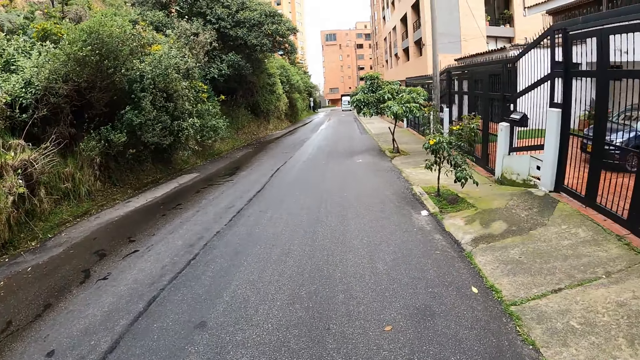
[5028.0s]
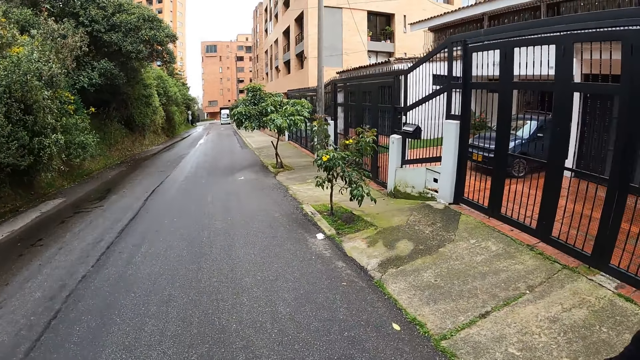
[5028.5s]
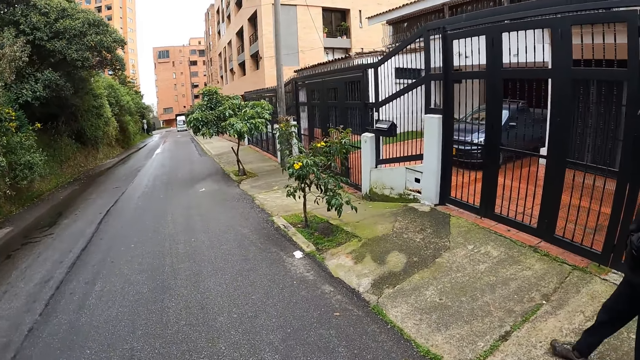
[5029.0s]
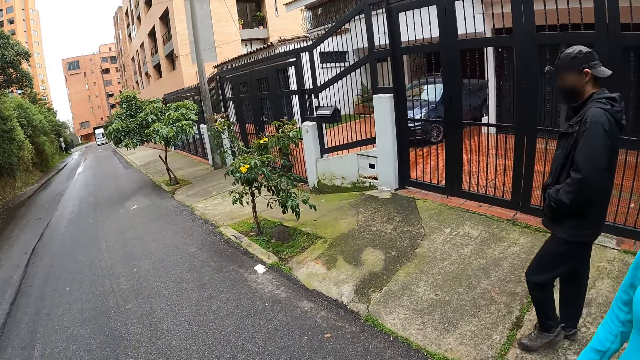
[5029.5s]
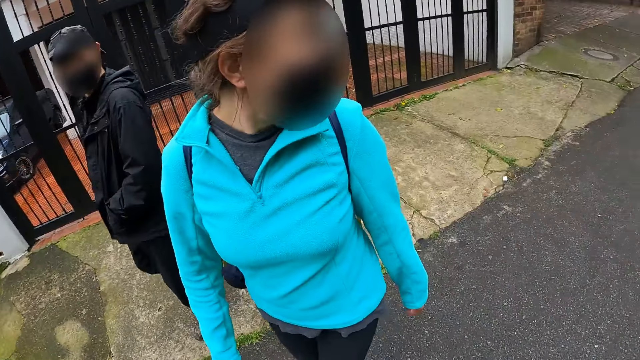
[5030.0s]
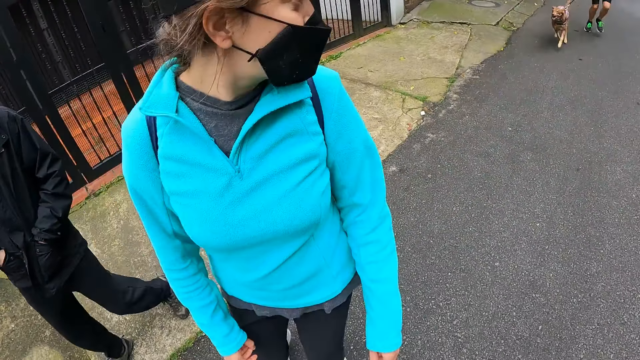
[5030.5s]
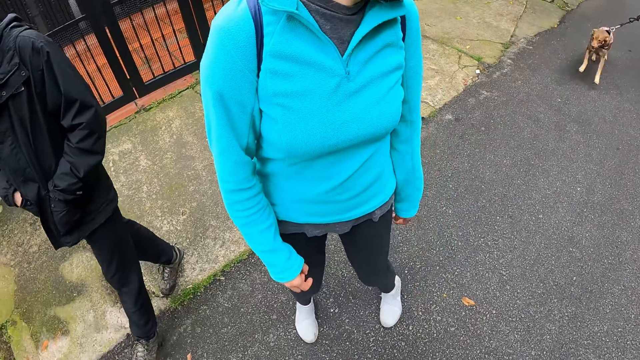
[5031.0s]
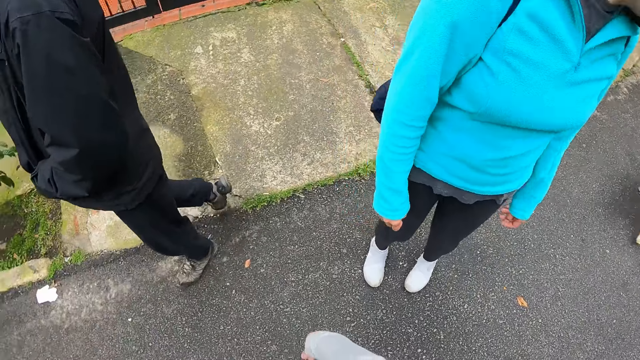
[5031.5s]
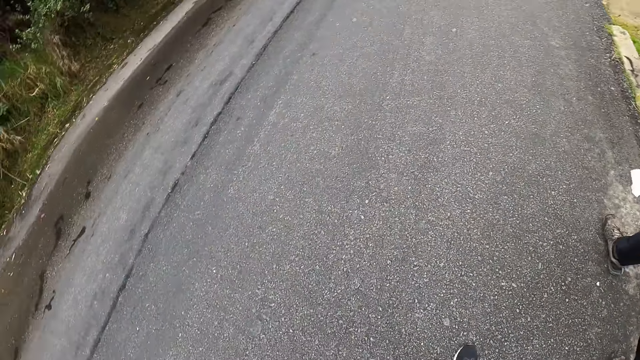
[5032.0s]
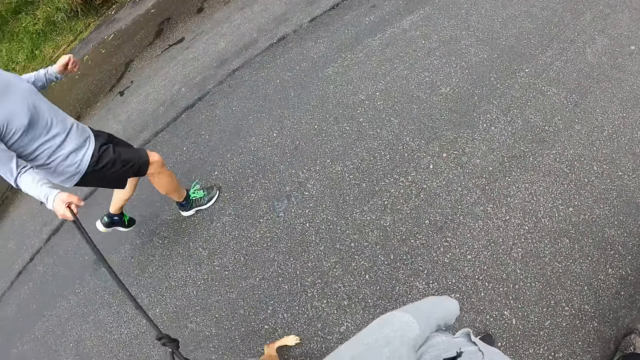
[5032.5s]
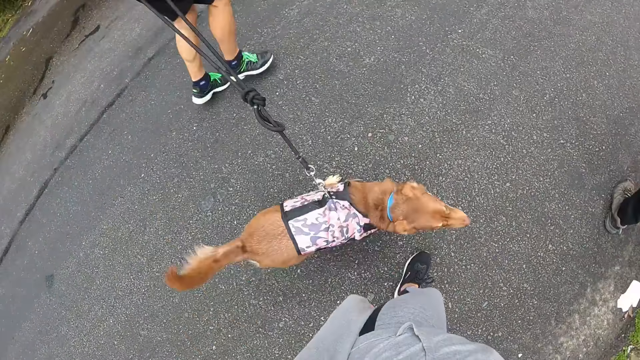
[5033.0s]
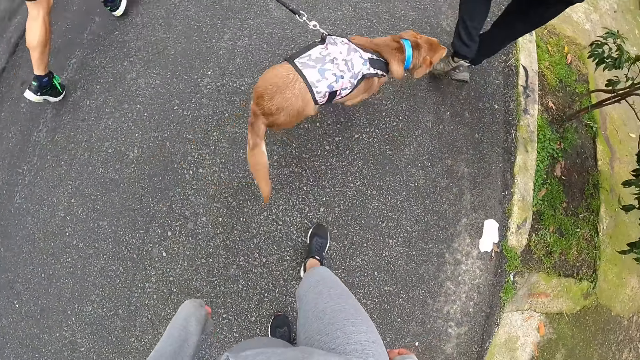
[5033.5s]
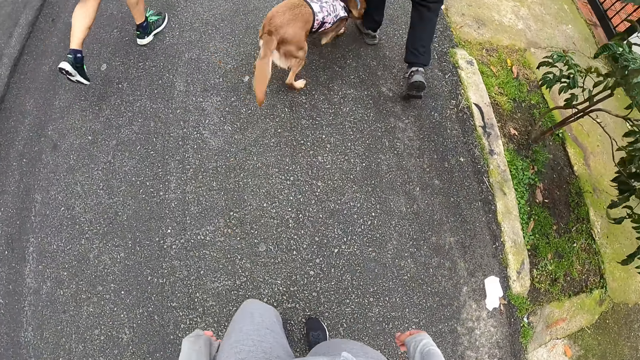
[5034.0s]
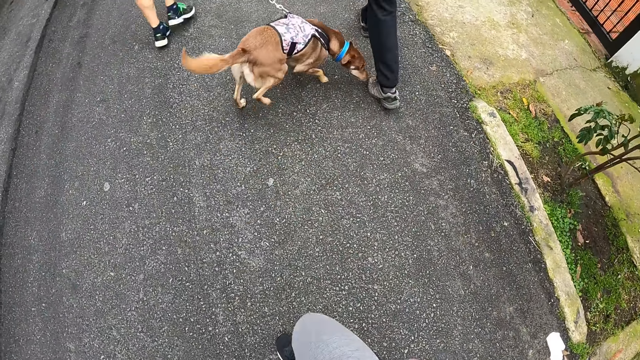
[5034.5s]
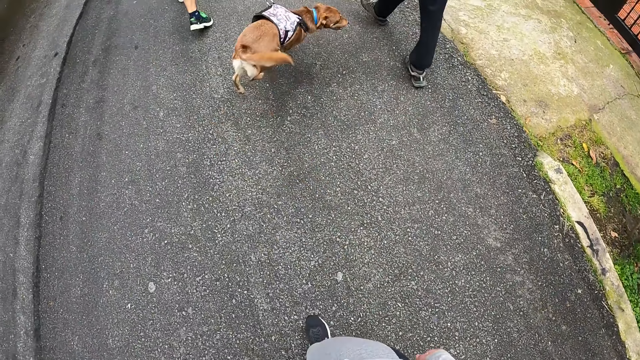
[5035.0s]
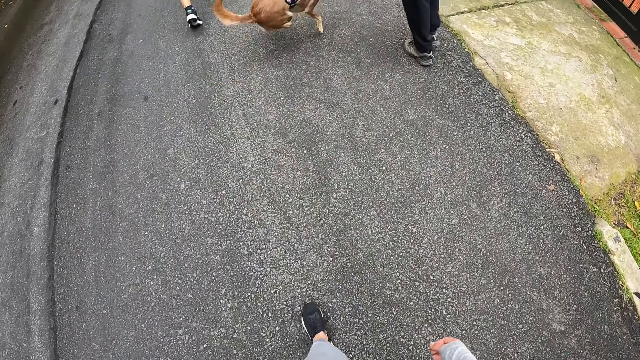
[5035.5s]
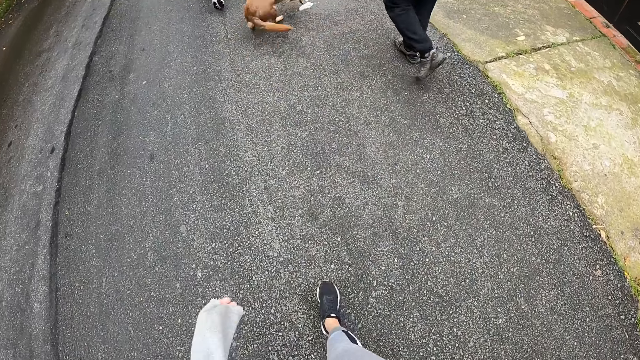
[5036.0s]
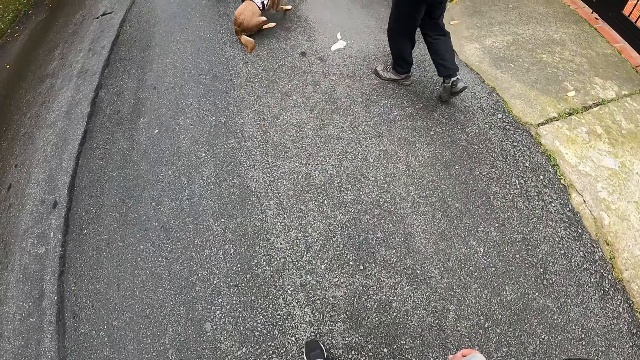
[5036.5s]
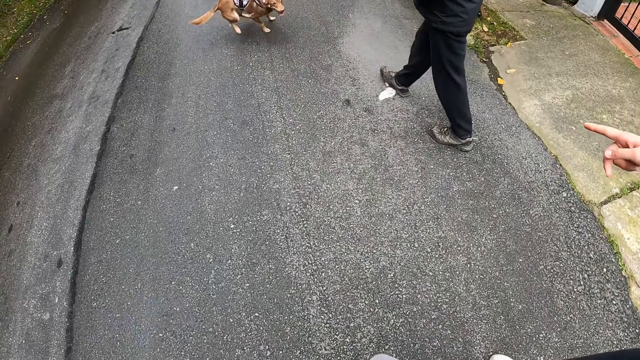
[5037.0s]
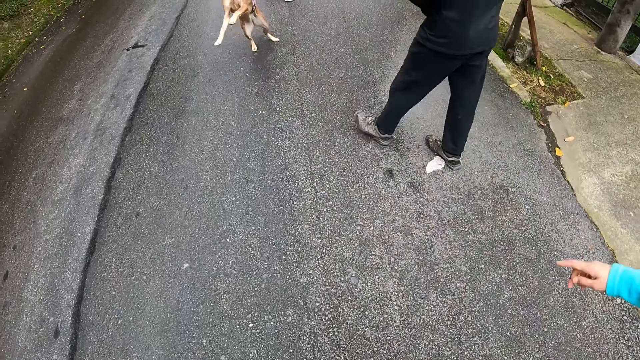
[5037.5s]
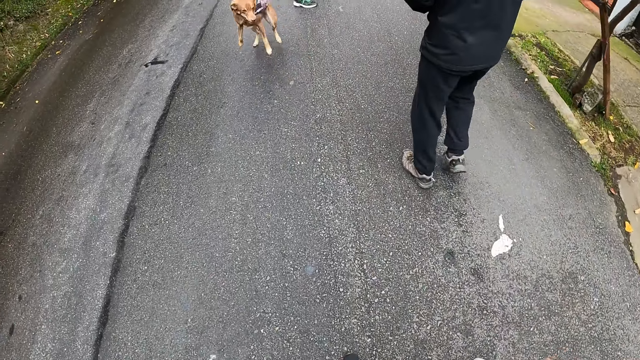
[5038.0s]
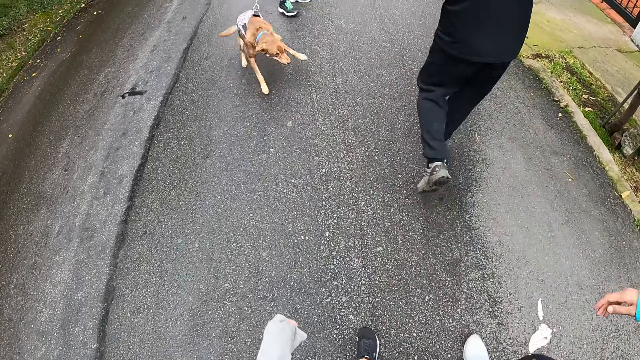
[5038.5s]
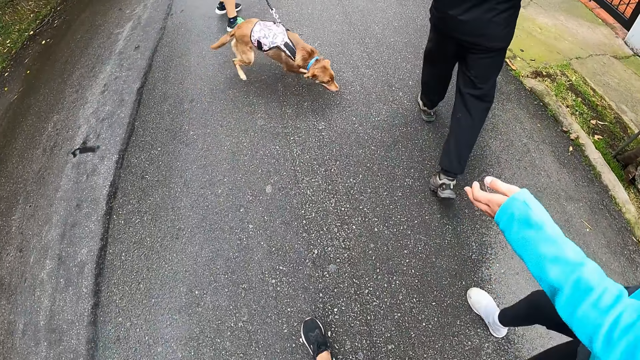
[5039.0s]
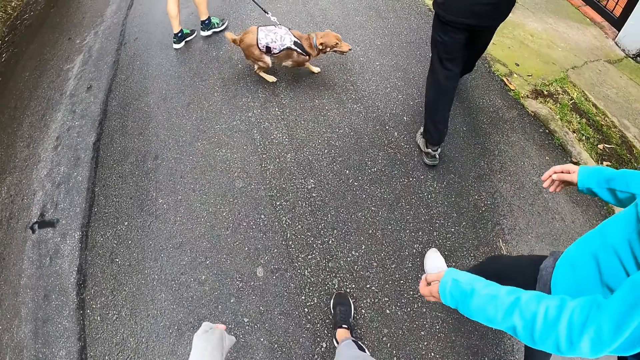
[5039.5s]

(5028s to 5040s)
A man runs towards the camera wearer with a dog on the paved road. The man walks the dog on the road. The camera wearer walks on the road.

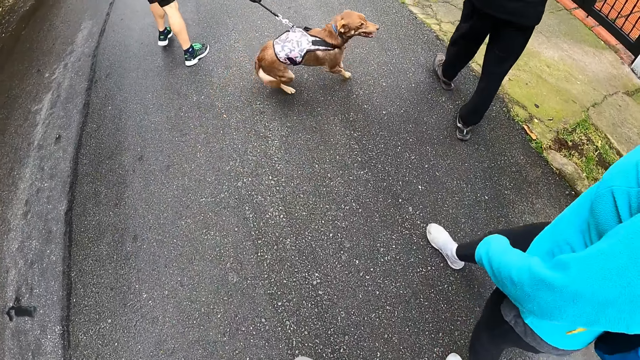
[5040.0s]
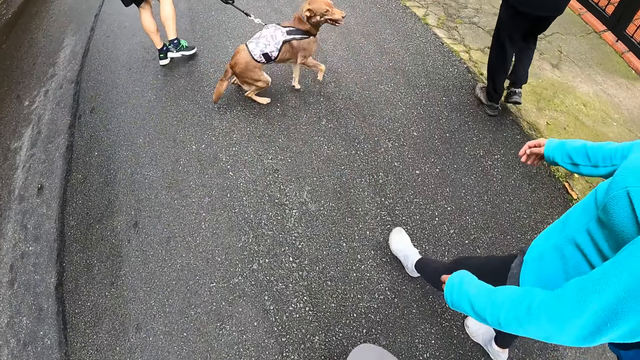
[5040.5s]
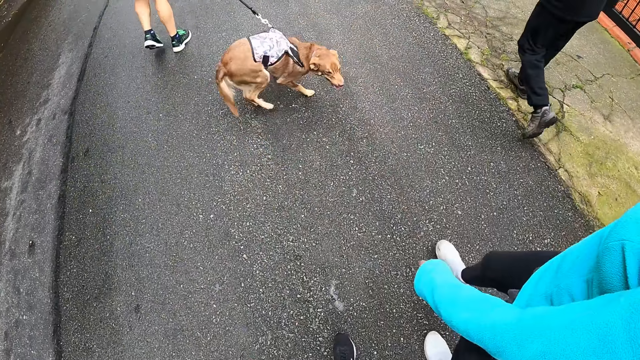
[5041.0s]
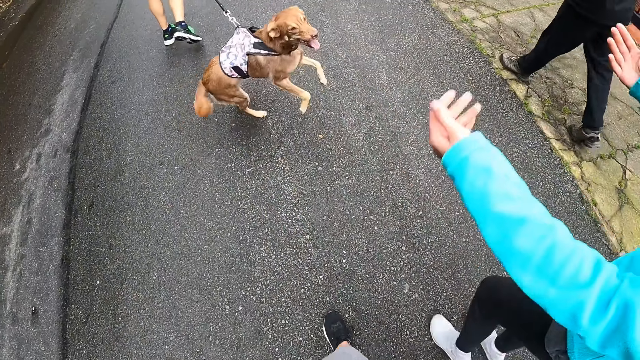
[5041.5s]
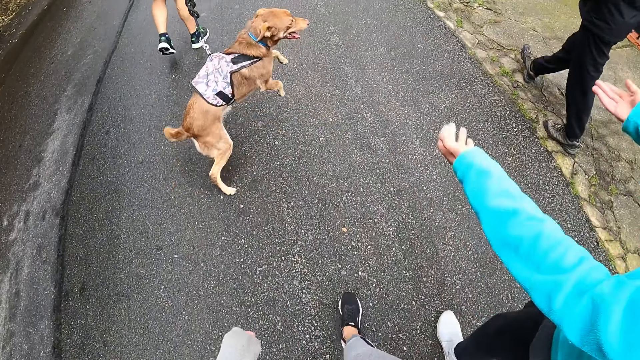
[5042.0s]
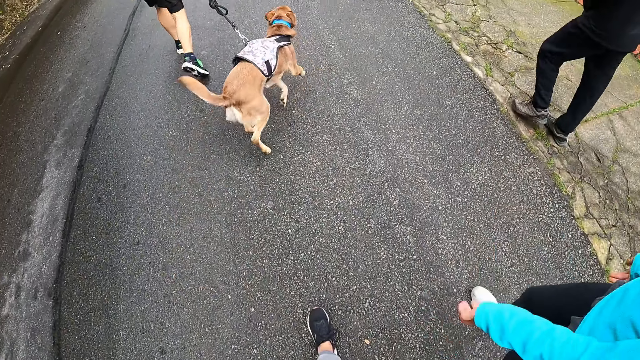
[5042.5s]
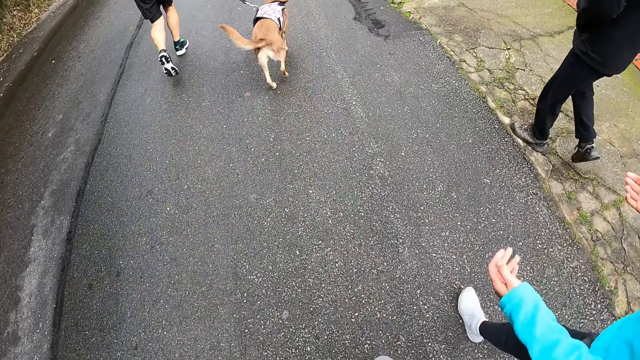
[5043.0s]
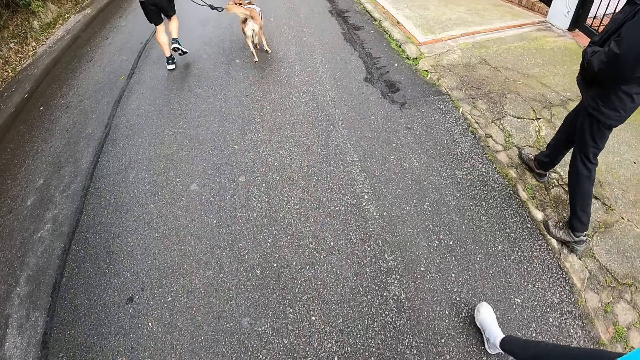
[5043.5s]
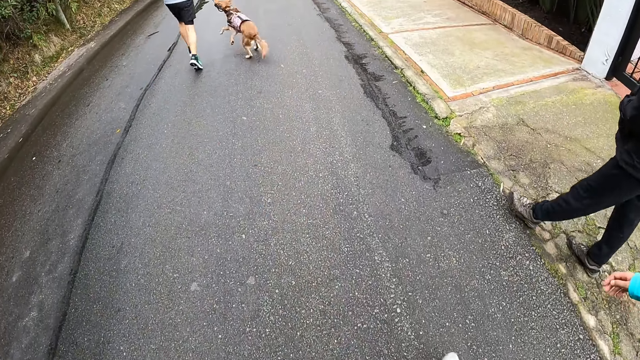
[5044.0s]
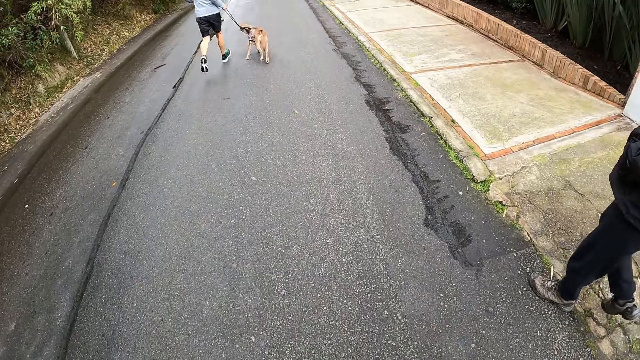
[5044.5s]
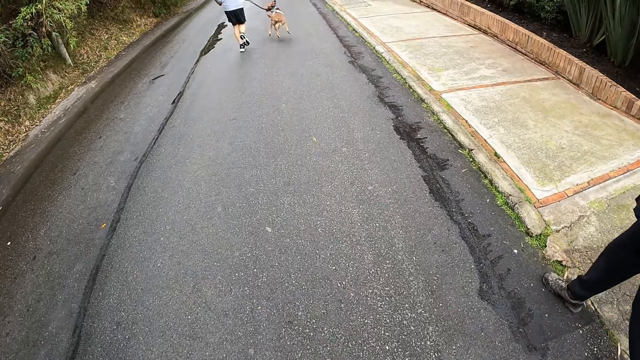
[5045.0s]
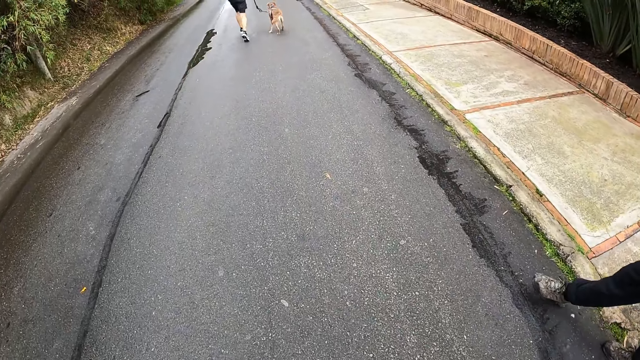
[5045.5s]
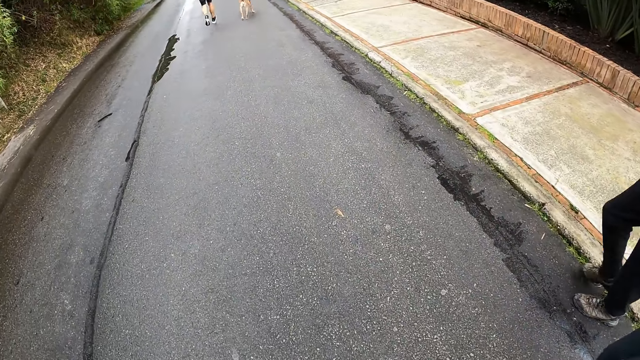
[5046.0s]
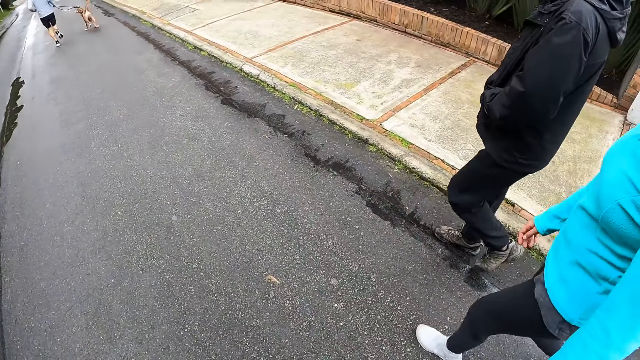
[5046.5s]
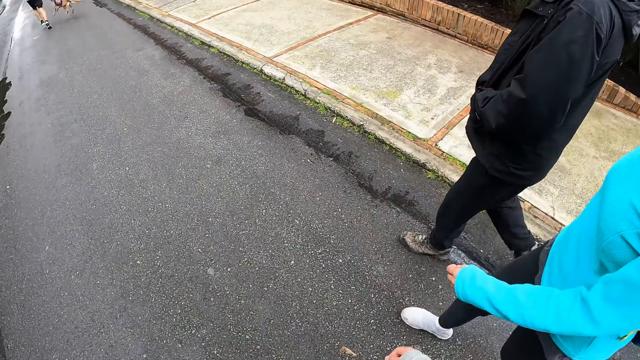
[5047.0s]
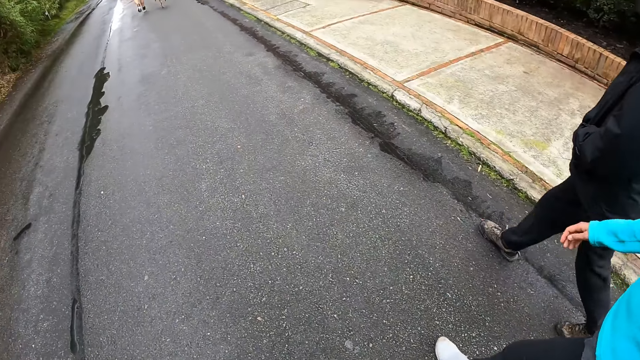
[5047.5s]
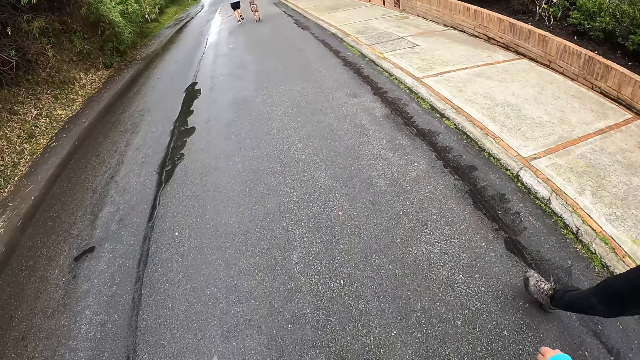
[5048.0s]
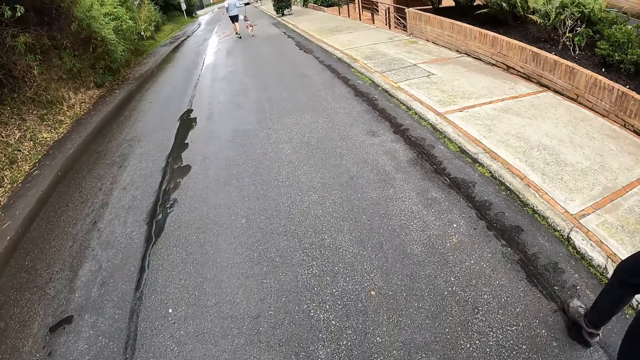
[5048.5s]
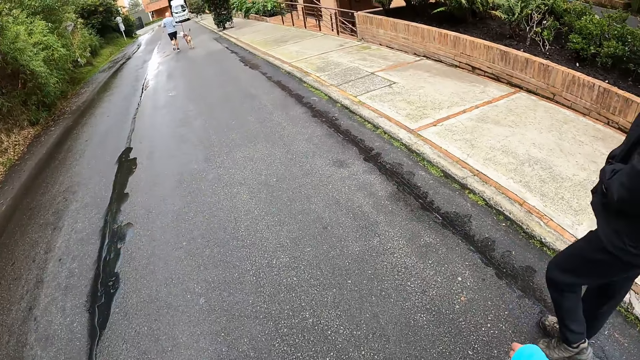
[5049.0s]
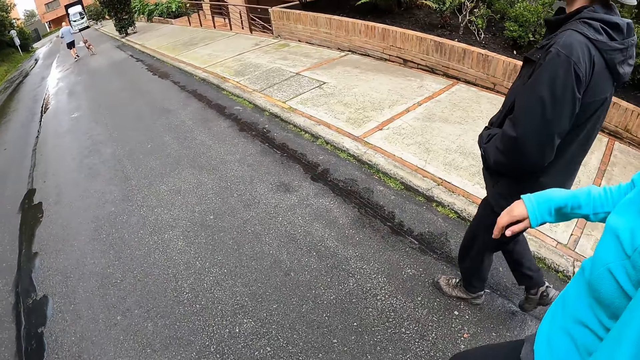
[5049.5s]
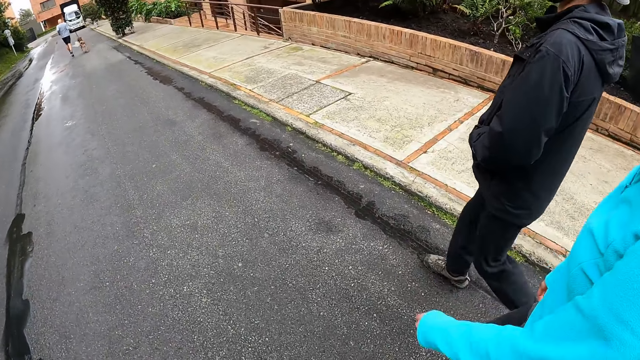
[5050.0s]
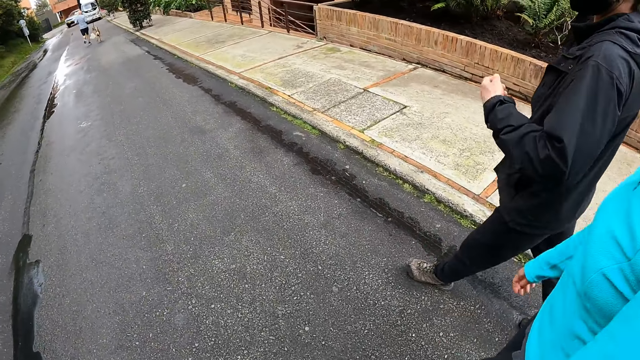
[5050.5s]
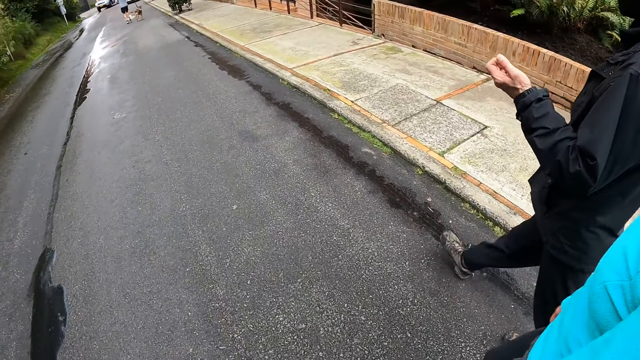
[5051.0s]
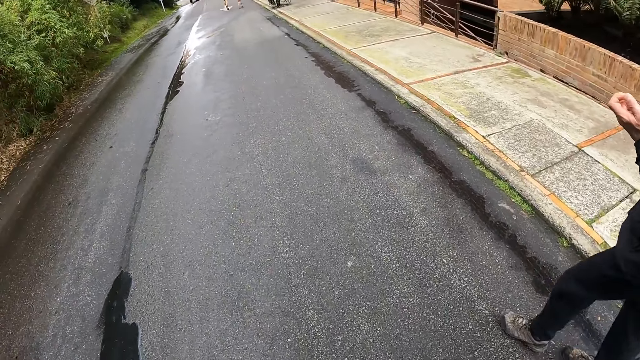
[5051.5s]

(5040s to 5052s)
A woman makes a gesture. The camera wearer walks on the road.
